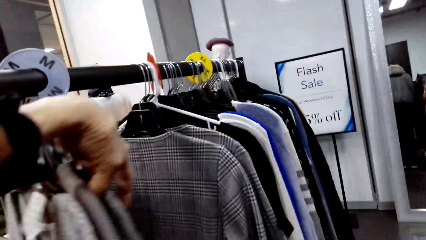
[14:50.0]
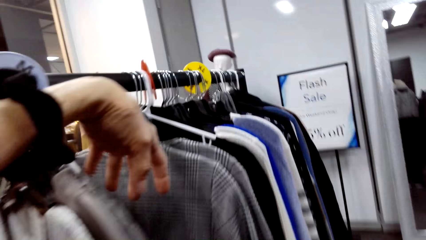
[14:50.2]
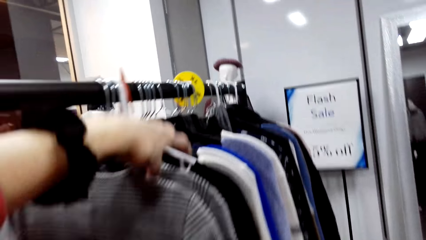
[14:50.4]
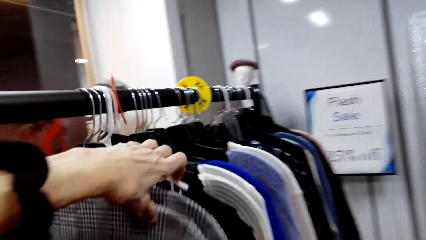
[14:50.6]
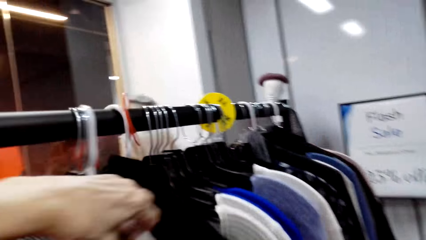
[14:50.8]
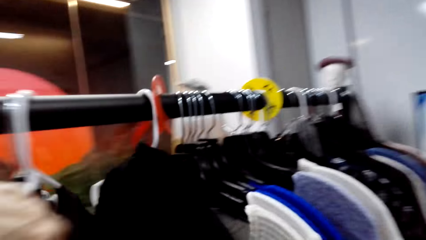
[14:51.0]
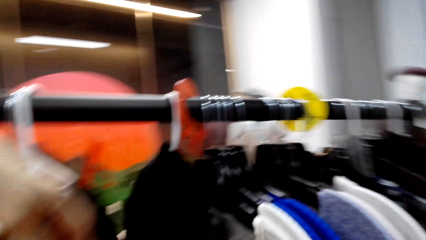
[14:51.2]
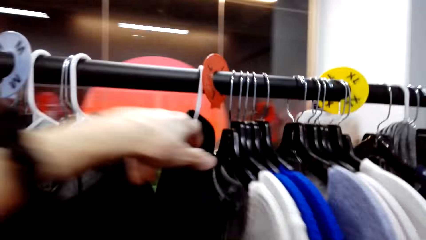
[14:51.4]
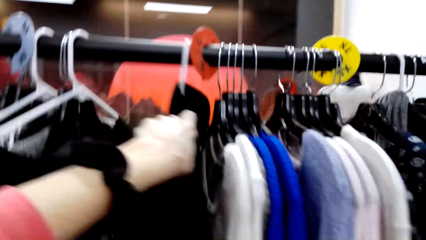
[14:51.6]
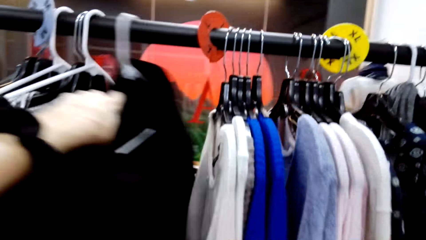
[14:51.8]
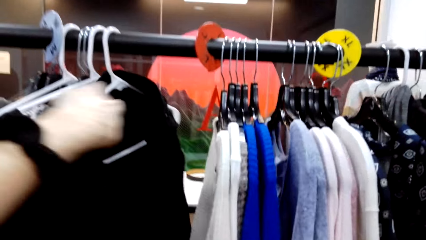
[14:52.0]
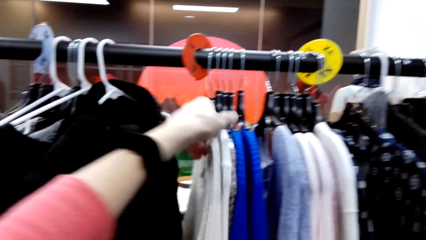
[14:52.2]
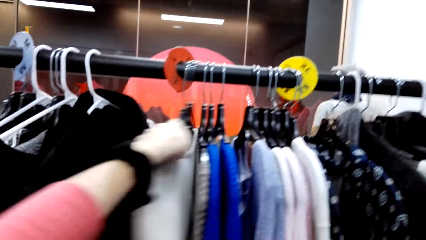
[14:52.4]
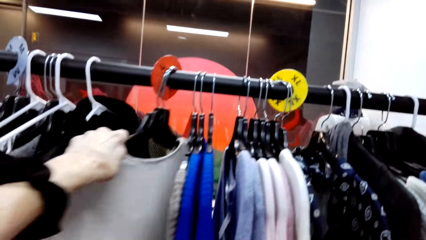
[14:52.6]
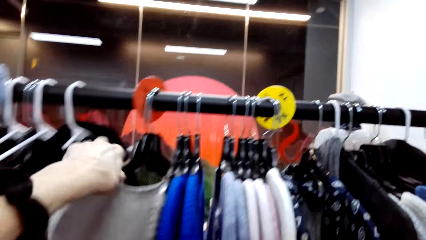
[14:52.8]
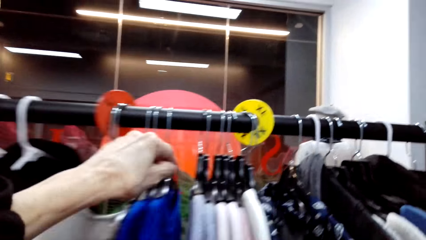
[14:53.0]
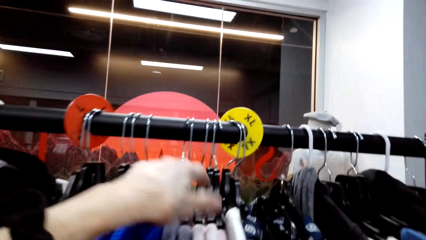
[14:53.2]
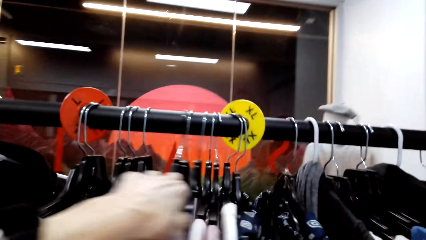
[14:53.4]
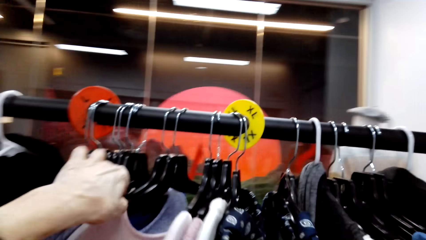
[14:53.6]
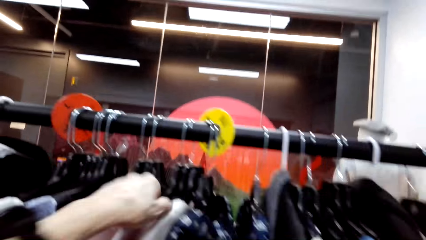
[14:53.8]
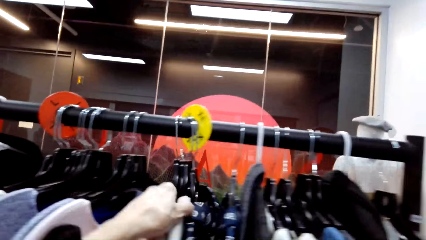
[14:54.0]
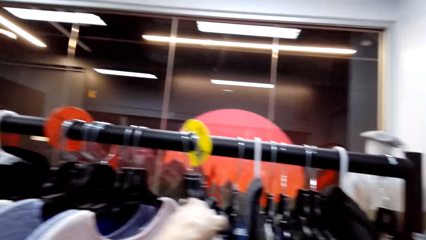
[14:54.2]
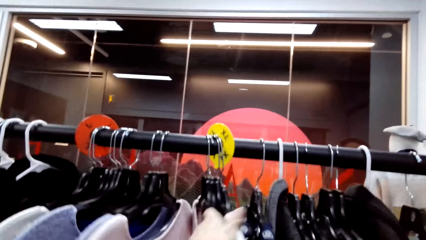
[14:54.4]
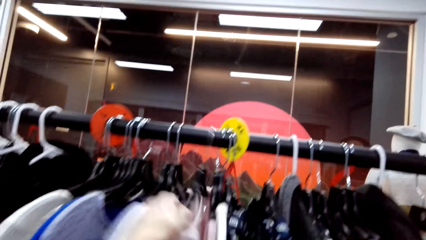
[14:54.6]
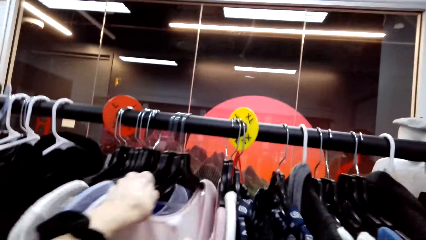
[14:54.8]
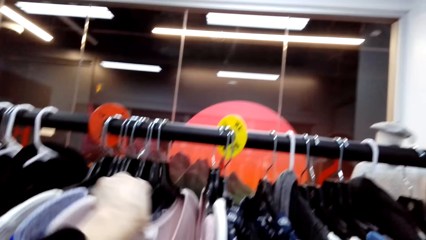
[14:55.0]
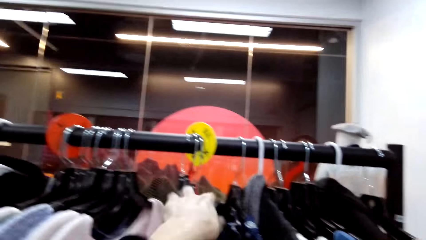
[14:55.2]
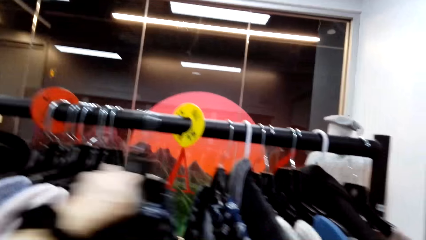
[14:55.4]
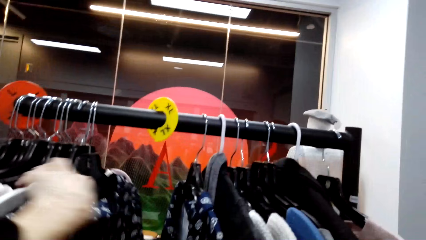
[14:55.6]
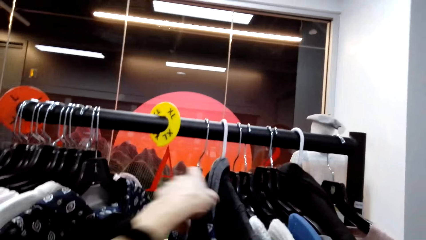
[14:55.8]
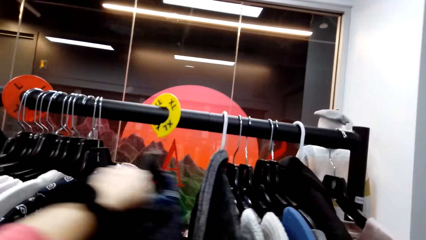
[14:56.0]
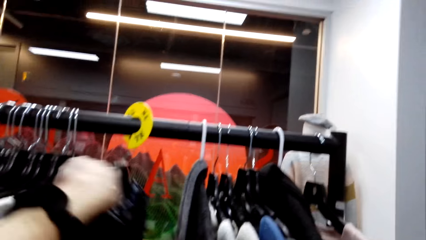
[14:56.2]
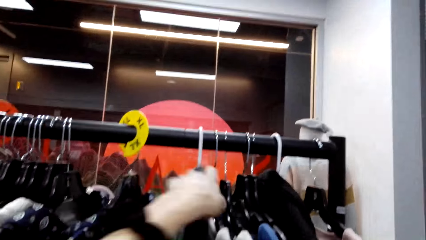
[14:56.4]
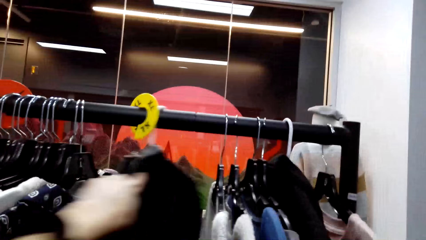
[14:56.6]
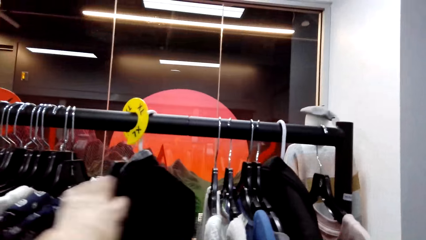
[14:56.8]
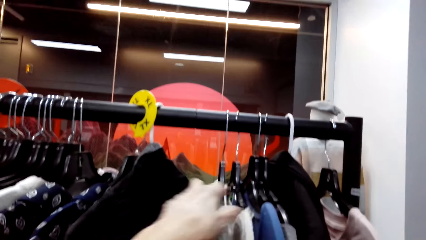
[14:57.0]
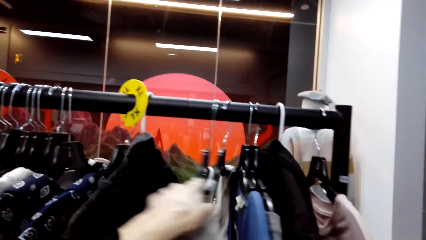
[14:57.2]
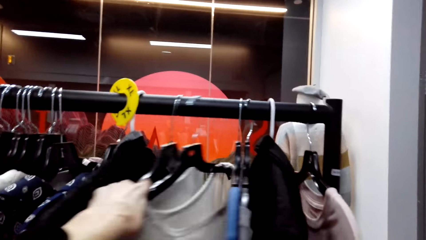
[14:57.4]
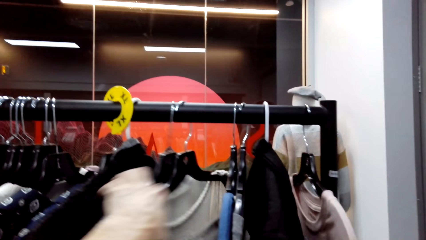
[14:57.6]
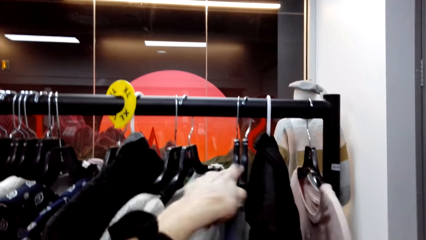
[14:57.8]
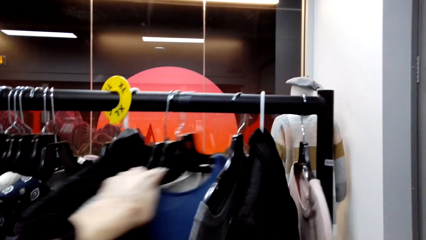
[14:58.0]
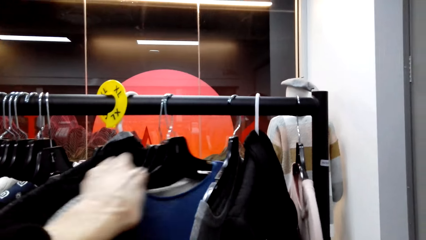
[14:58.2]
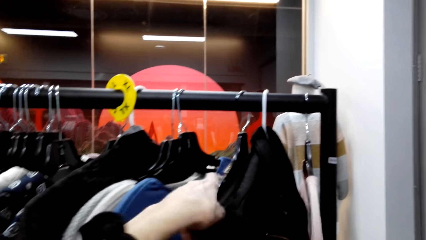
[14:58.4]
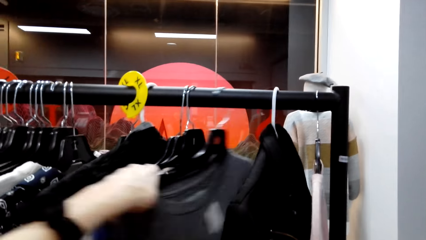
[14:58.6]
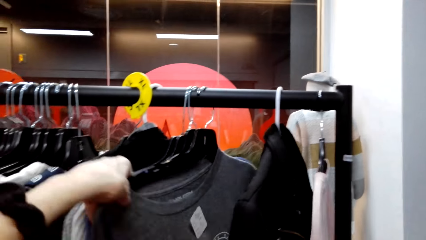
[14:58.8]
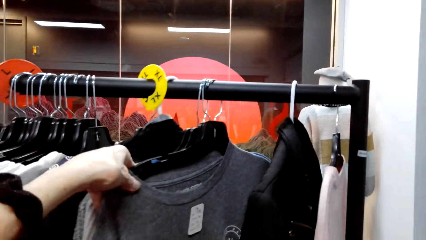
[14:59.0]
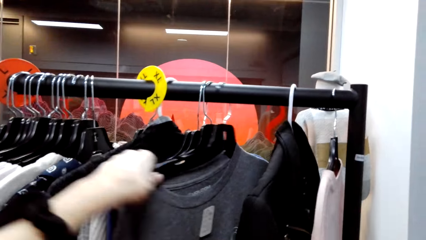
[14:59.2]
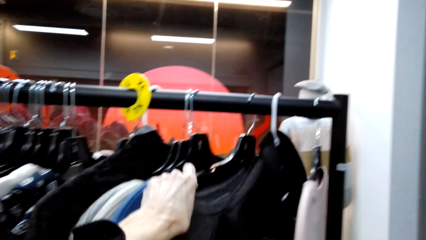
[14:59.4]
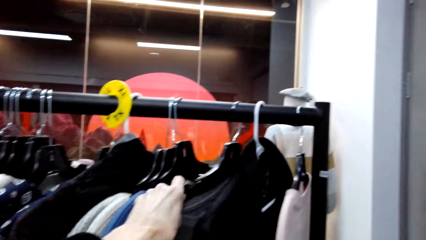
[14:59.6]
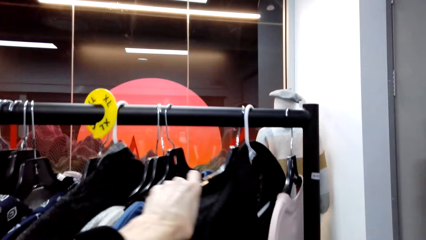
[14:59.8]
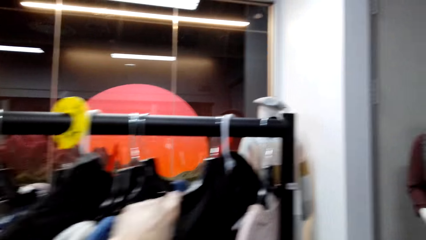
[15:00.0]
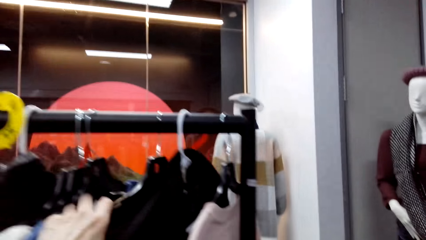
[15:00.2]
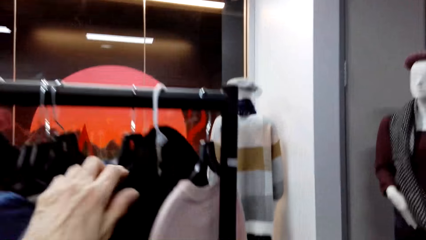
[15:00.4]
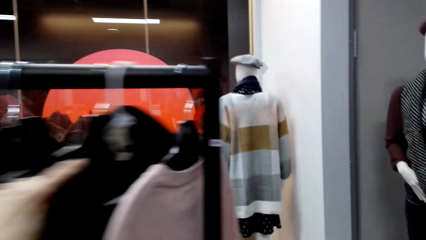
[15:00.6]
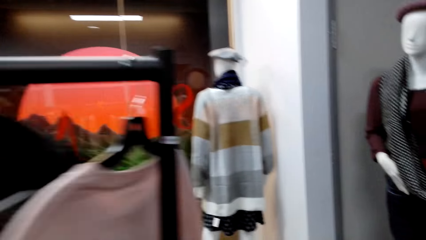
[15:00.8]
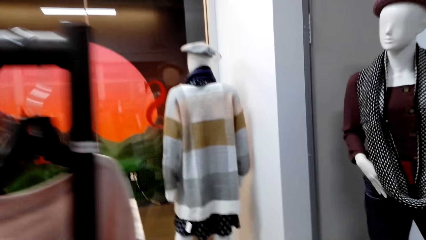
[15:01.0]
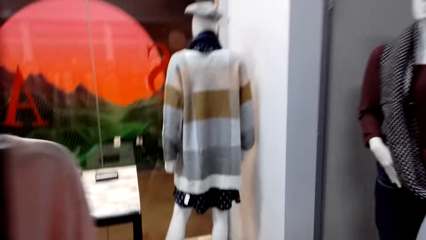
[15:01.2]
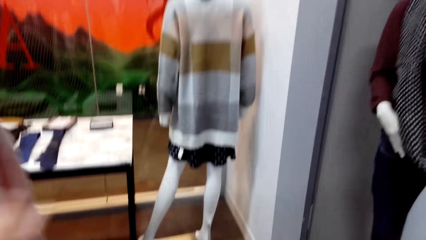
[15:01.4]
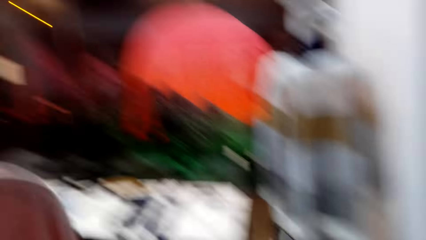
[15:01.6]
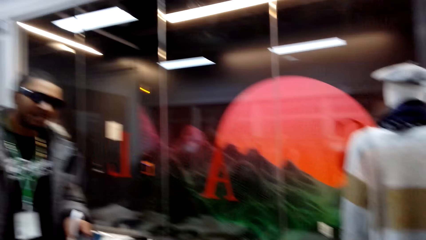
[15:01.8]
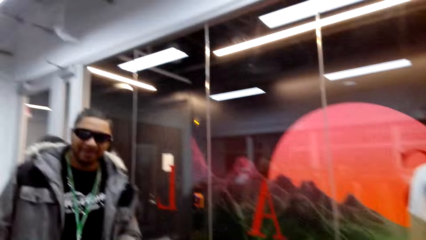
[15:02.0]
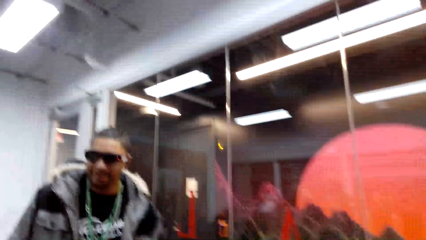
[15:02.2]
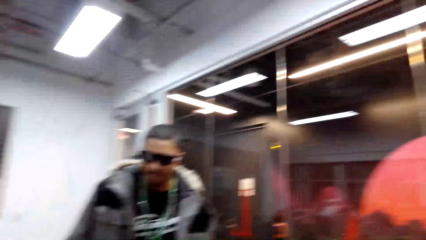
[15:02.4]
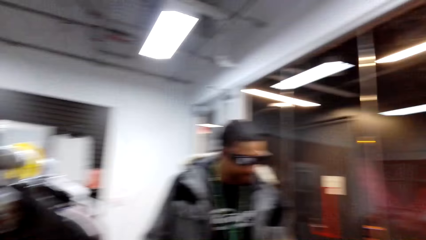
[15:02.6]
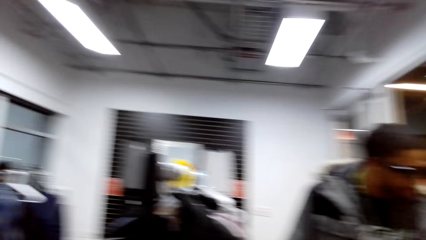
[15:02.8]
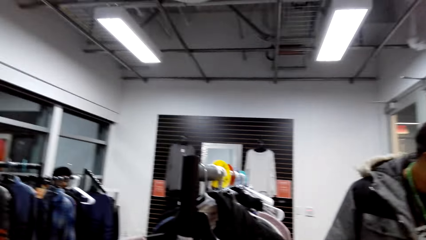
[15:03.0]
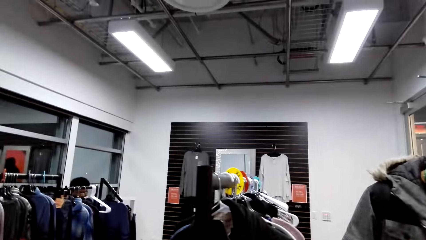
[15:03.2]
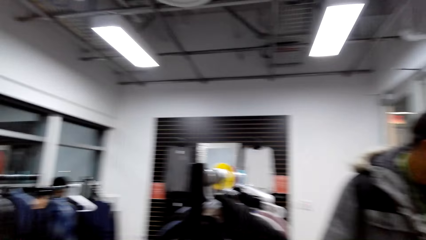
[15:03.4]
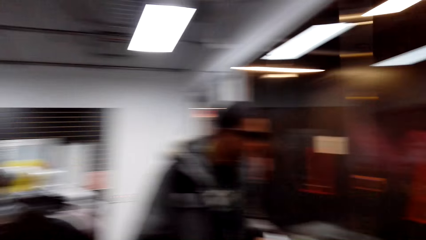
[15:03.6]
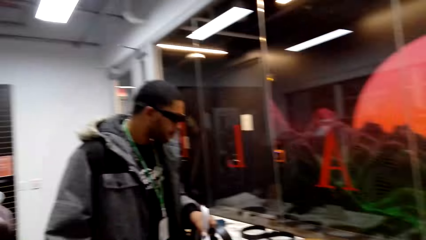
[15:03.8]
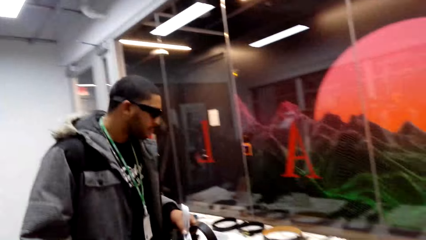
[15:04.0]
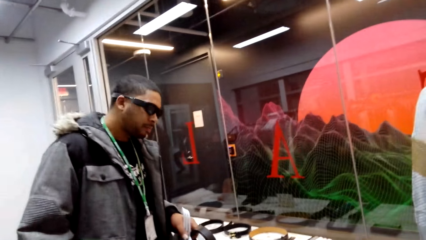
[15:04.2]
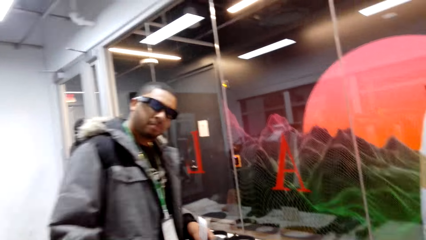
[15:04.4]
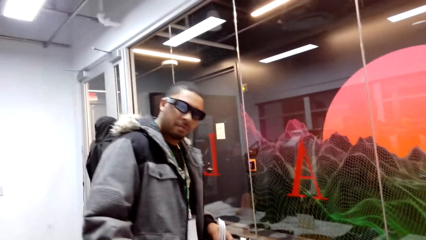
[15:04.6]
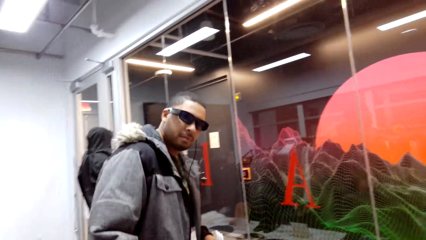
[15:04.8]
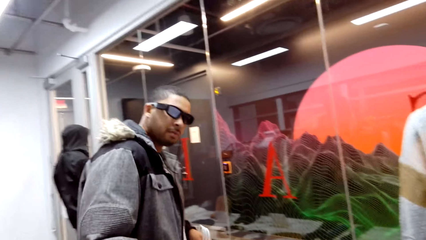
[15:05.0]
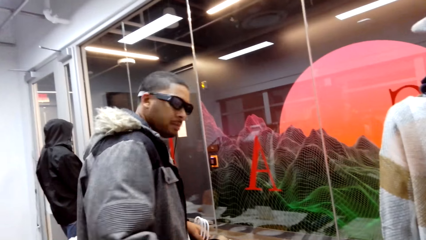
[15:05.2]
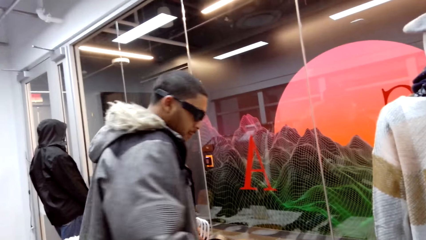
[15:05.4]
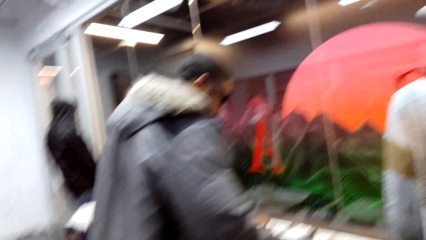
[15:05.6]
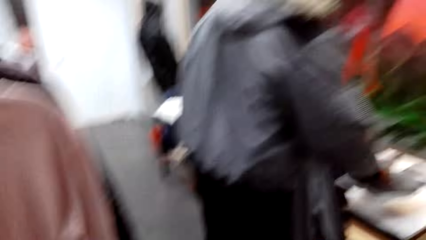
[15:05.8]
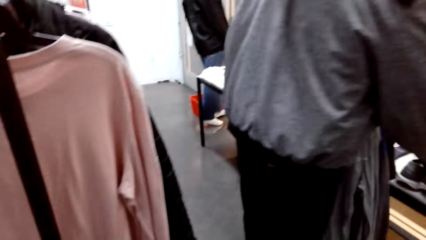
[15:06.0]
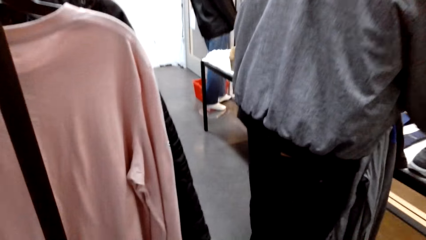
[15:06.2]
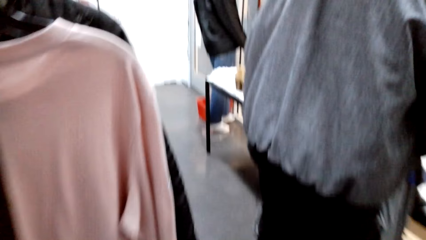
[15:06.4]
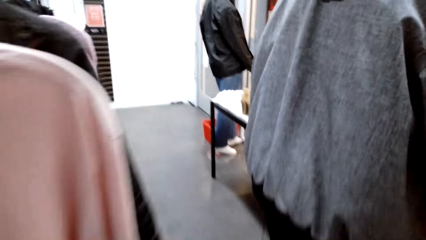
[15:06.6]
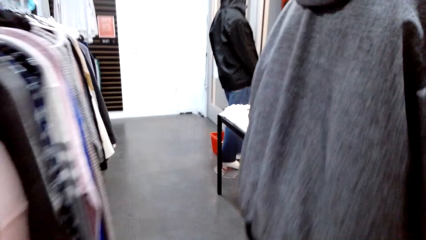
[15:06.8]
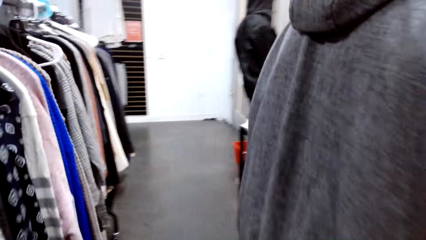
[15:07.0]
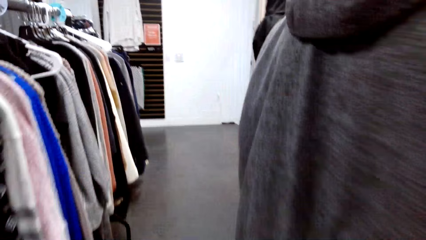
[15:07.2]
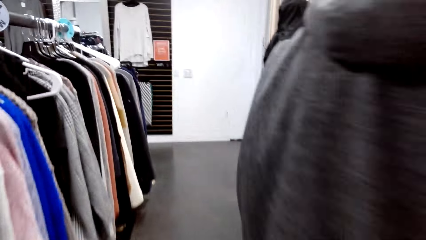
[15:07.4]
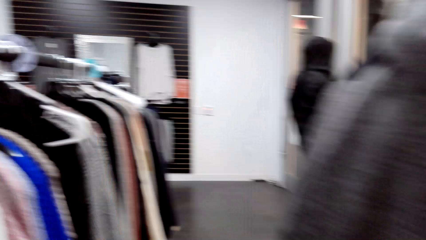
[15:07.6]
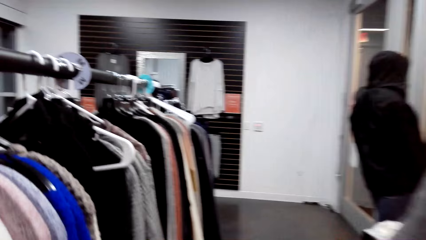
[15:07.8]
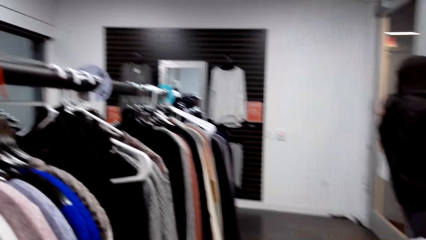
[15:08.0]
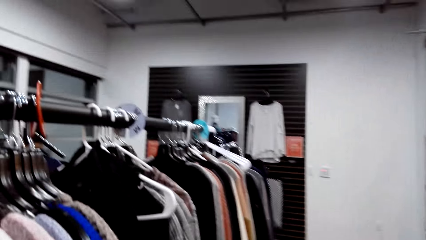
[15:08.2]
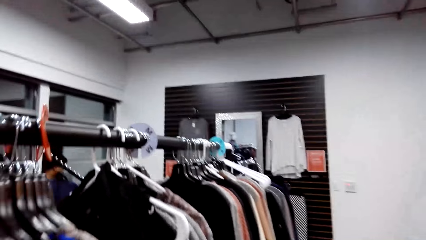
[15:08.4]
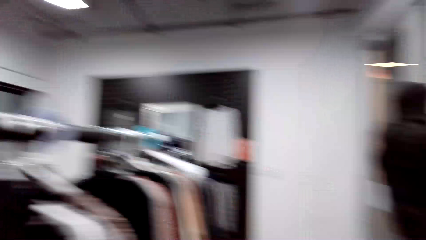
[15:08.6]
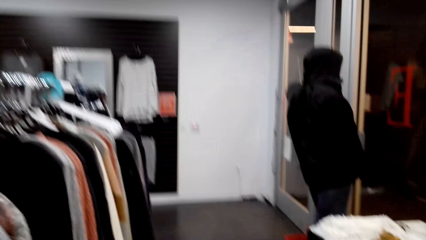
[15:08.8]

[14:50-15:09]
The camera wearer talks to a person. They look around. They walk in the clothes store.
